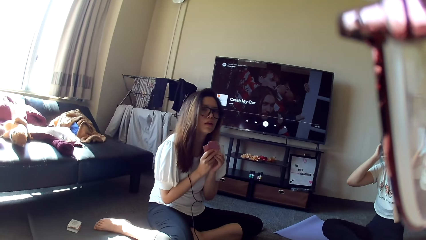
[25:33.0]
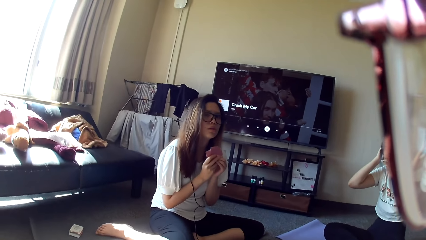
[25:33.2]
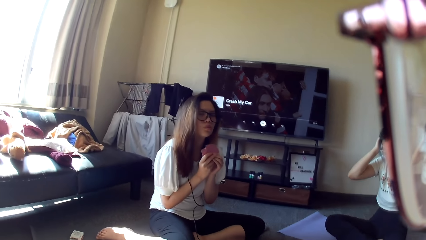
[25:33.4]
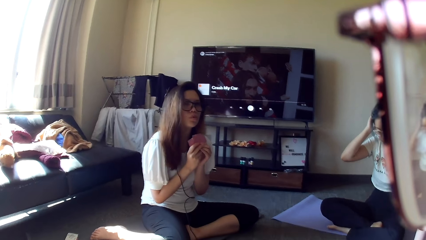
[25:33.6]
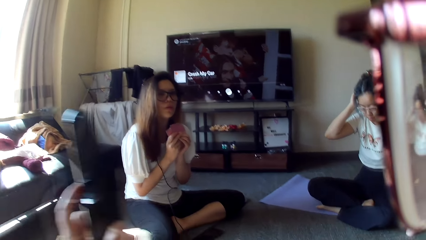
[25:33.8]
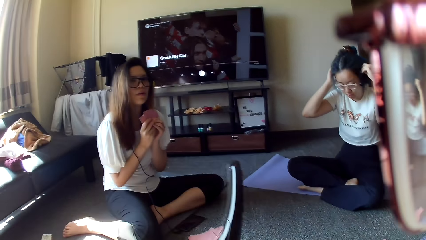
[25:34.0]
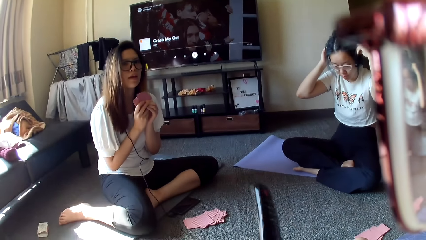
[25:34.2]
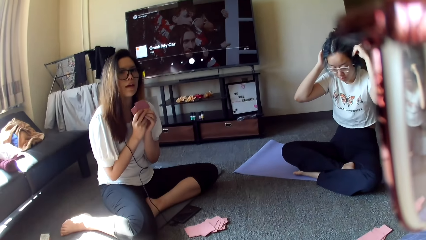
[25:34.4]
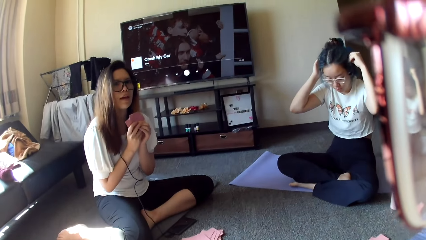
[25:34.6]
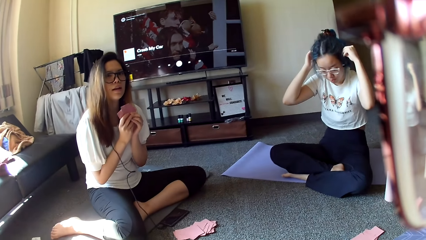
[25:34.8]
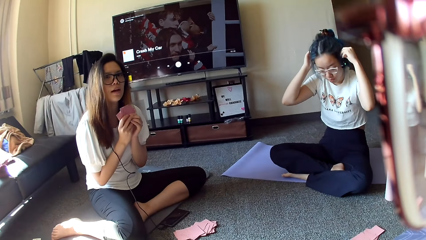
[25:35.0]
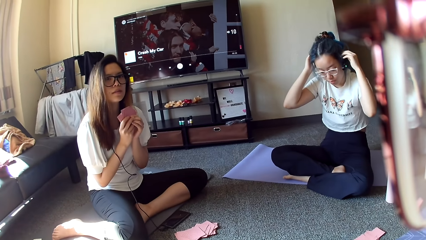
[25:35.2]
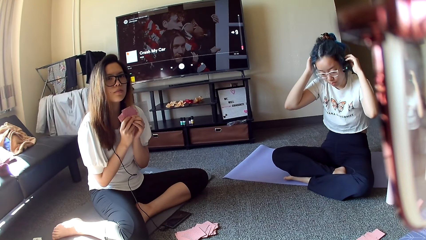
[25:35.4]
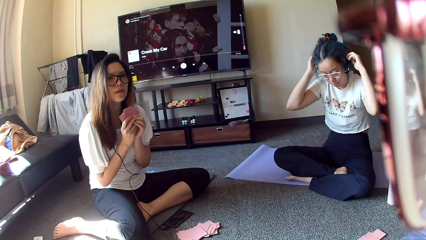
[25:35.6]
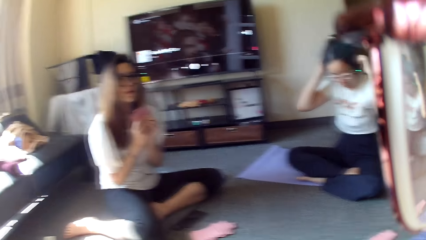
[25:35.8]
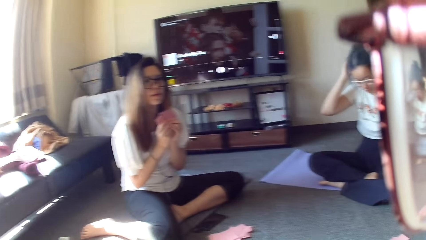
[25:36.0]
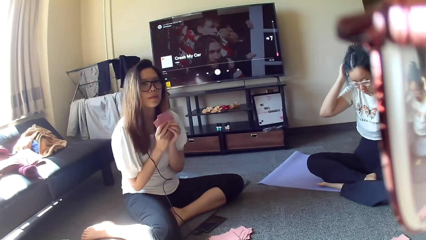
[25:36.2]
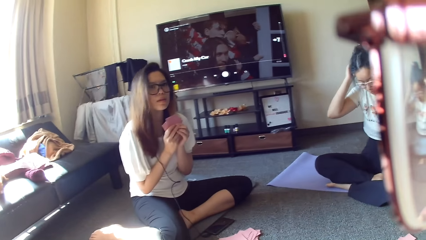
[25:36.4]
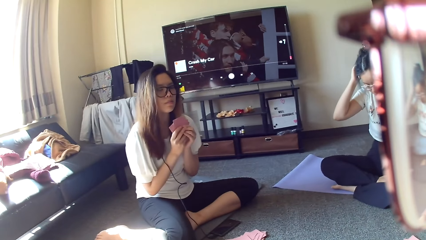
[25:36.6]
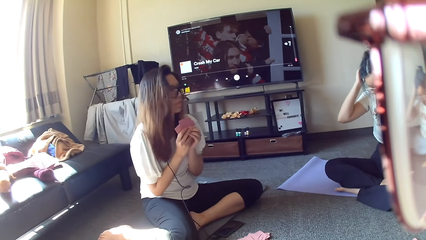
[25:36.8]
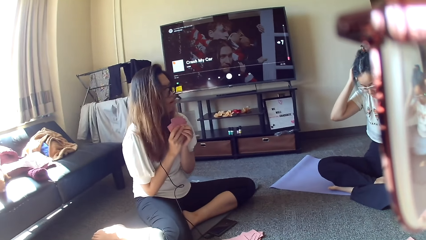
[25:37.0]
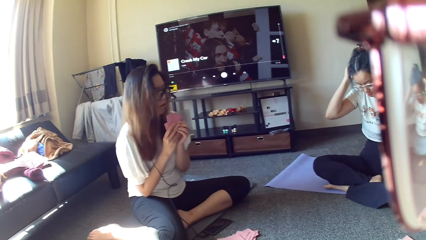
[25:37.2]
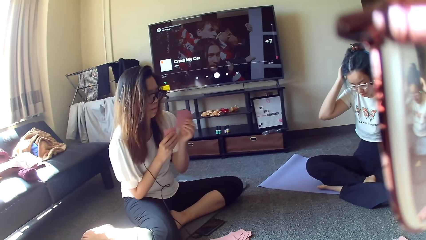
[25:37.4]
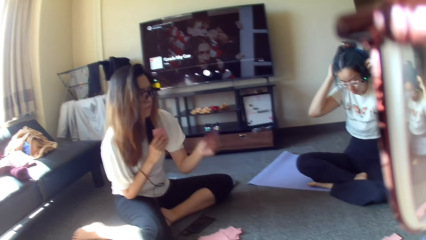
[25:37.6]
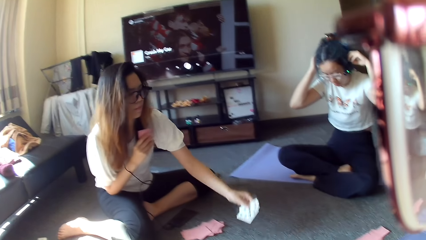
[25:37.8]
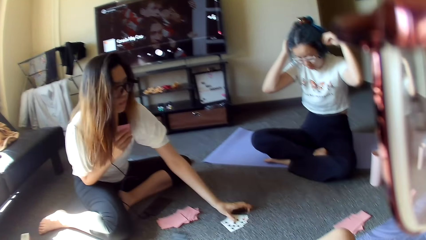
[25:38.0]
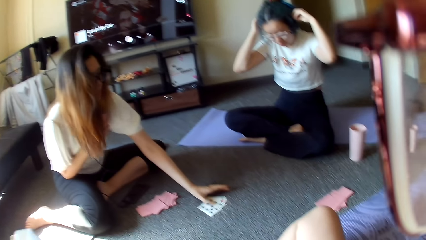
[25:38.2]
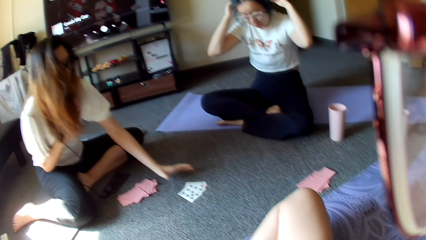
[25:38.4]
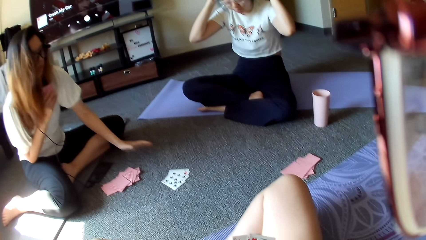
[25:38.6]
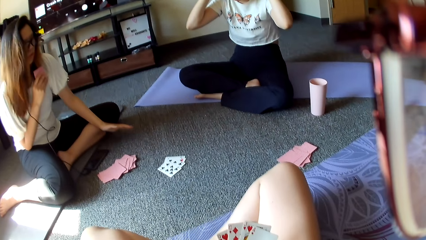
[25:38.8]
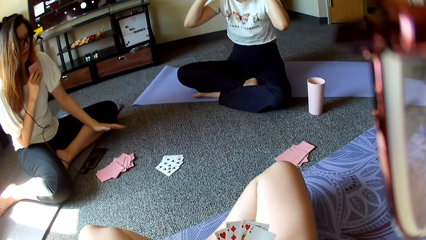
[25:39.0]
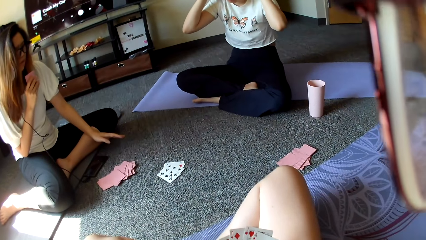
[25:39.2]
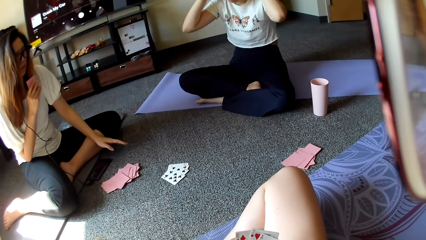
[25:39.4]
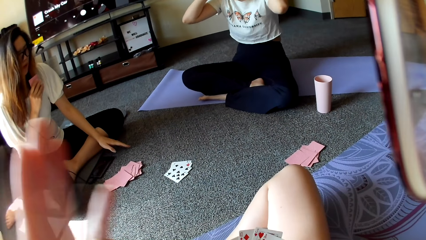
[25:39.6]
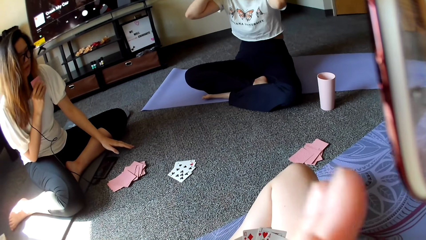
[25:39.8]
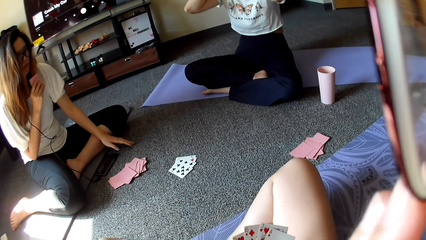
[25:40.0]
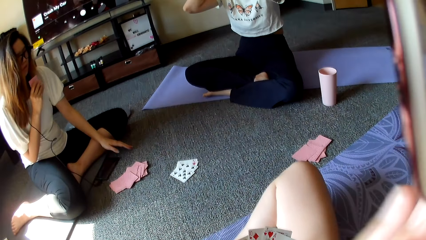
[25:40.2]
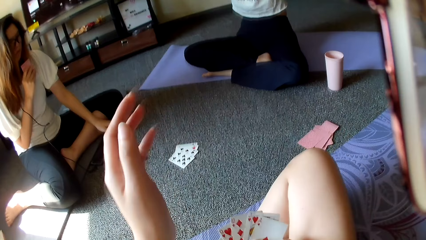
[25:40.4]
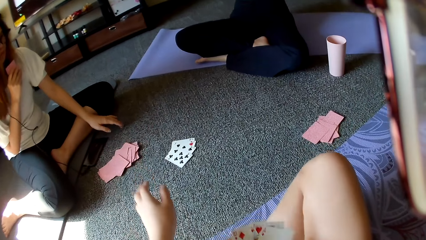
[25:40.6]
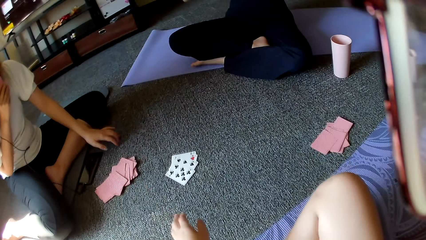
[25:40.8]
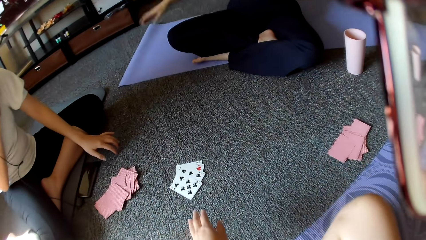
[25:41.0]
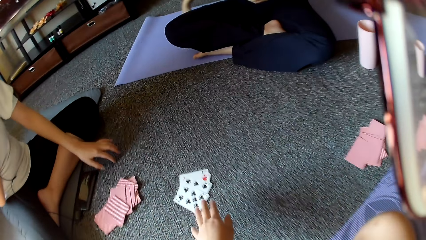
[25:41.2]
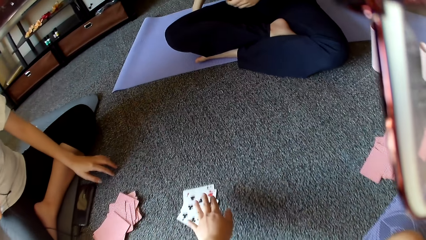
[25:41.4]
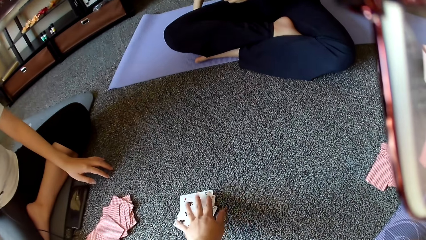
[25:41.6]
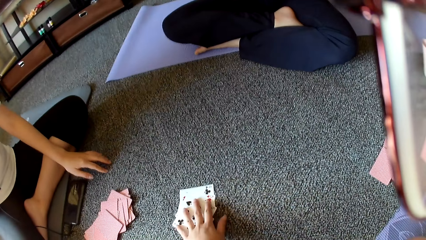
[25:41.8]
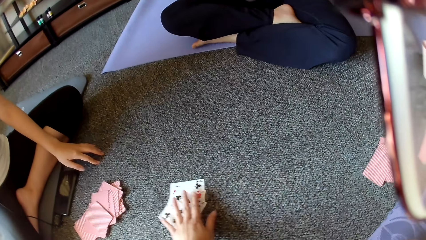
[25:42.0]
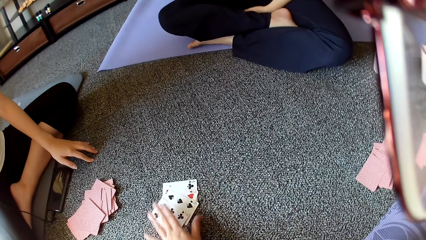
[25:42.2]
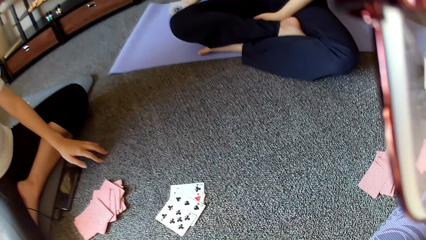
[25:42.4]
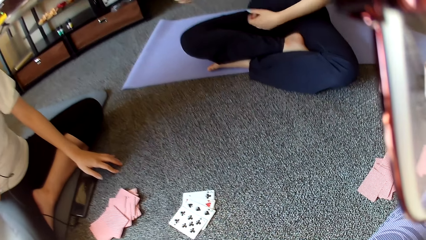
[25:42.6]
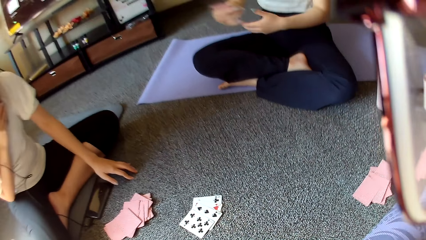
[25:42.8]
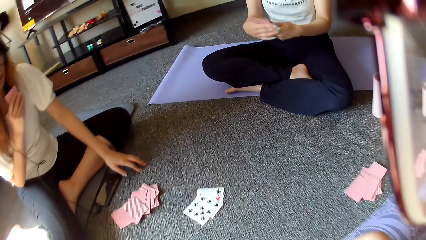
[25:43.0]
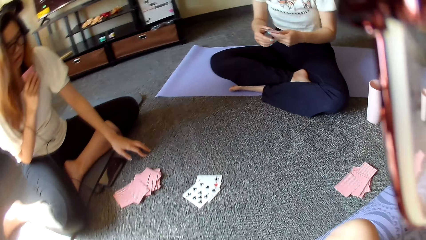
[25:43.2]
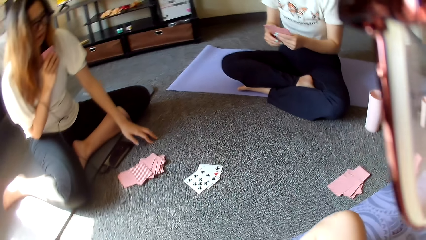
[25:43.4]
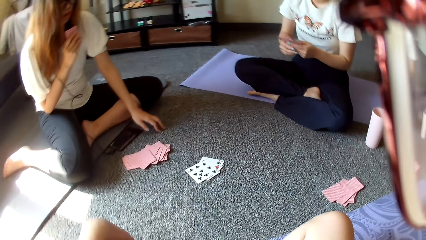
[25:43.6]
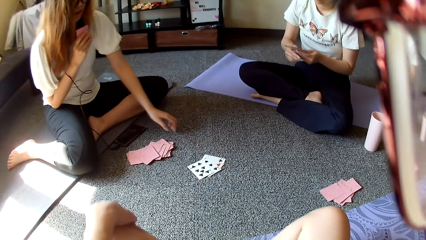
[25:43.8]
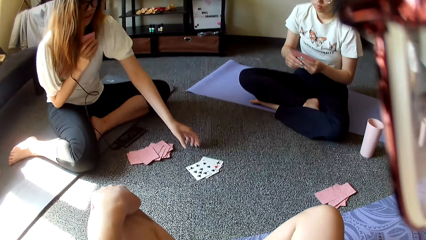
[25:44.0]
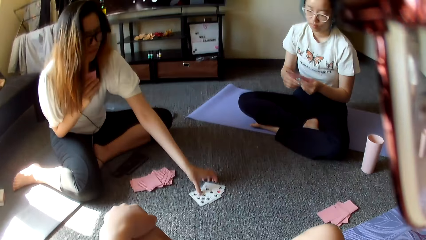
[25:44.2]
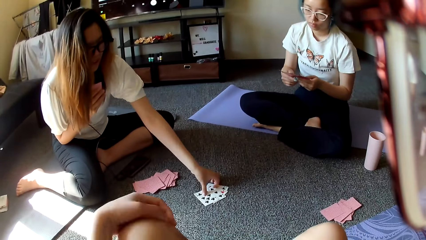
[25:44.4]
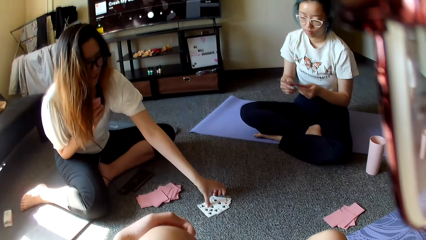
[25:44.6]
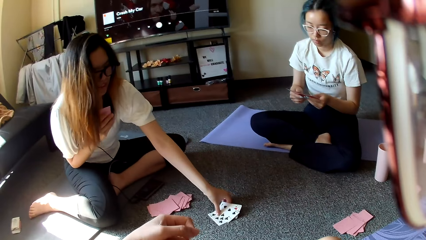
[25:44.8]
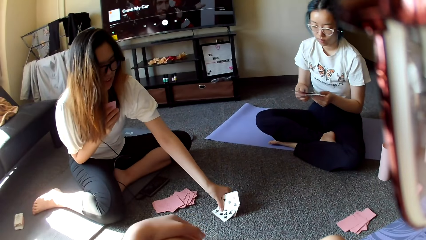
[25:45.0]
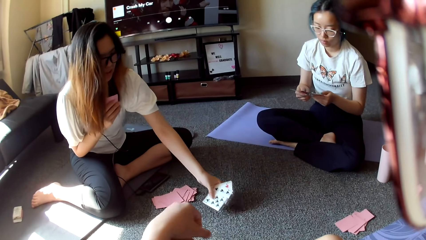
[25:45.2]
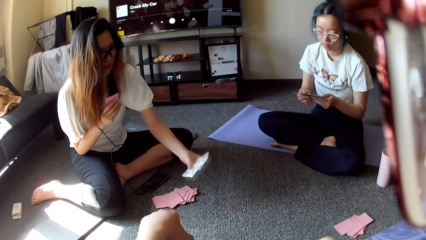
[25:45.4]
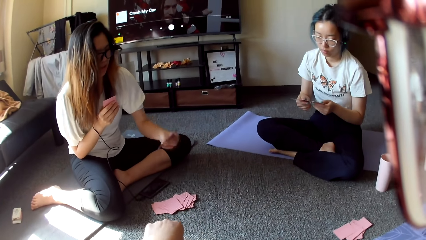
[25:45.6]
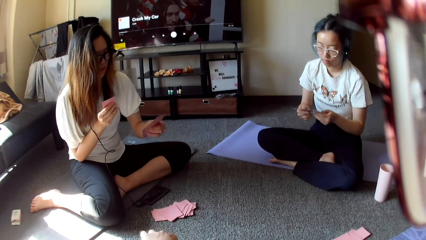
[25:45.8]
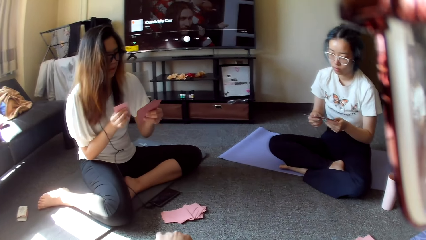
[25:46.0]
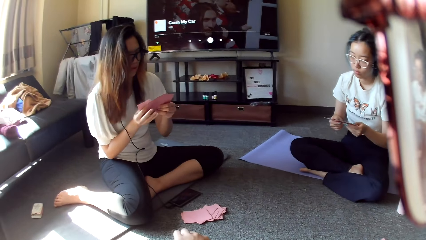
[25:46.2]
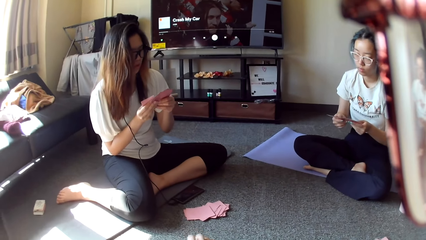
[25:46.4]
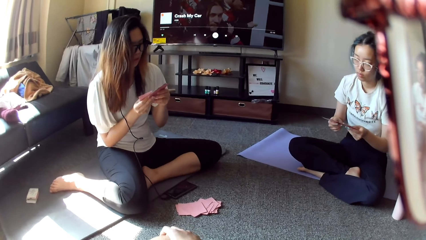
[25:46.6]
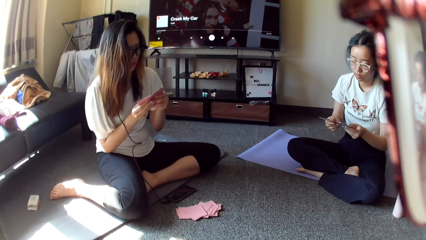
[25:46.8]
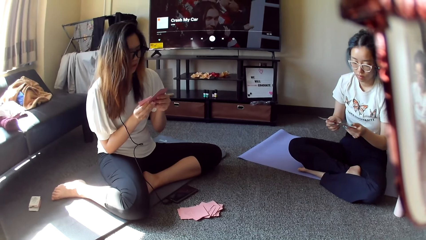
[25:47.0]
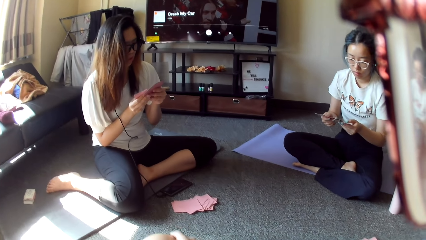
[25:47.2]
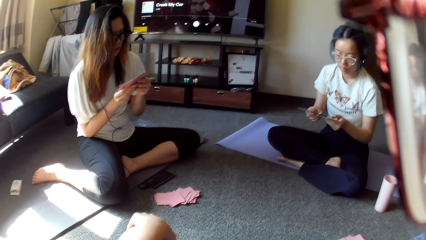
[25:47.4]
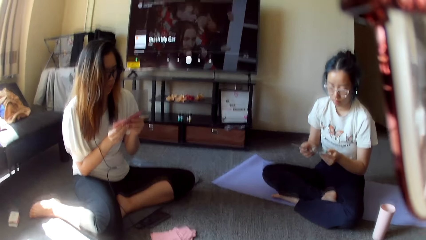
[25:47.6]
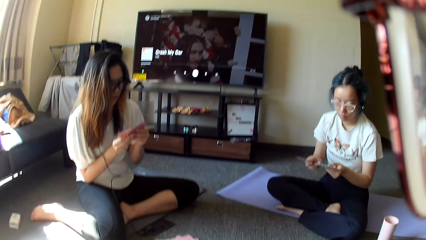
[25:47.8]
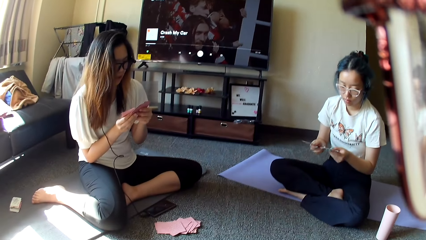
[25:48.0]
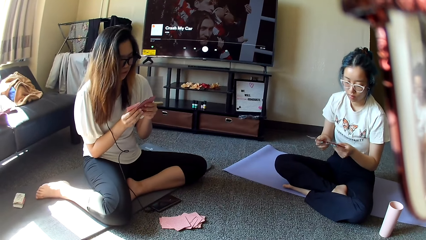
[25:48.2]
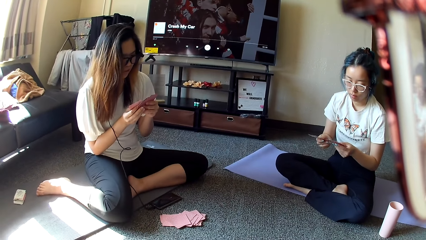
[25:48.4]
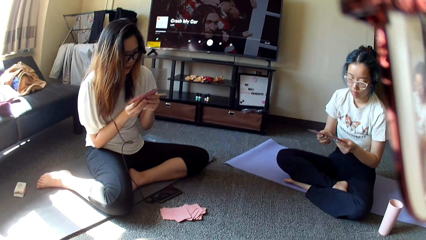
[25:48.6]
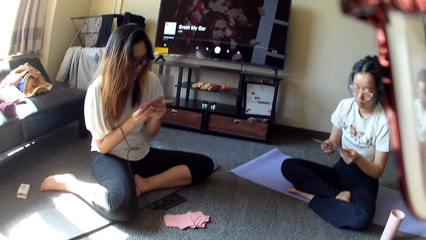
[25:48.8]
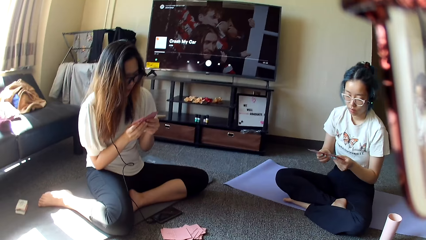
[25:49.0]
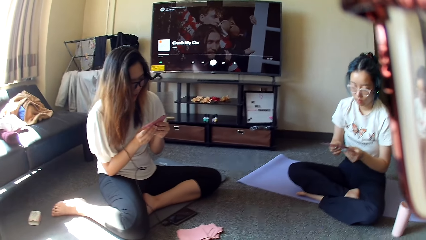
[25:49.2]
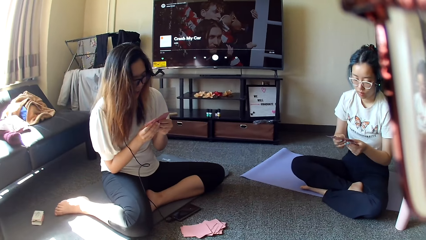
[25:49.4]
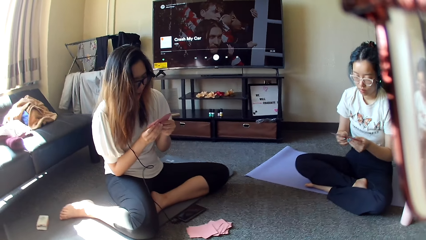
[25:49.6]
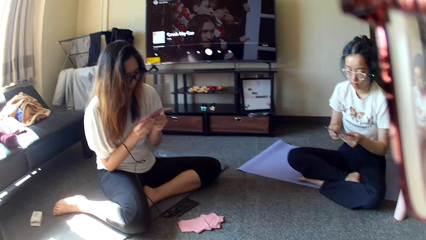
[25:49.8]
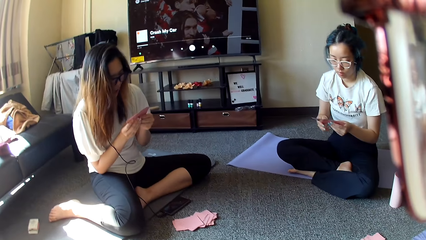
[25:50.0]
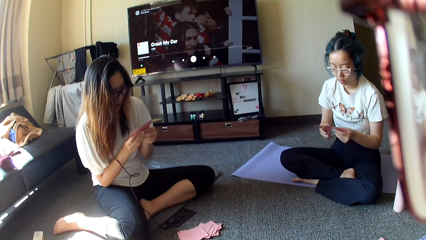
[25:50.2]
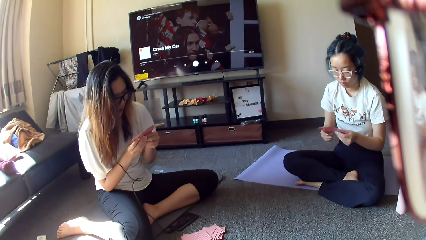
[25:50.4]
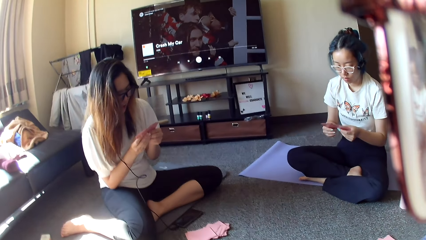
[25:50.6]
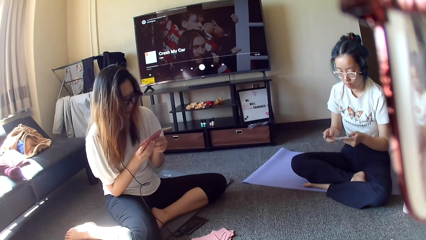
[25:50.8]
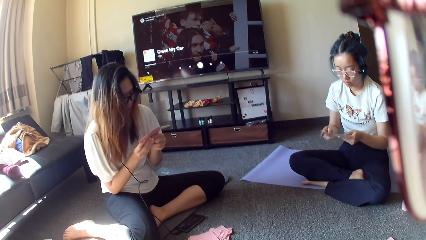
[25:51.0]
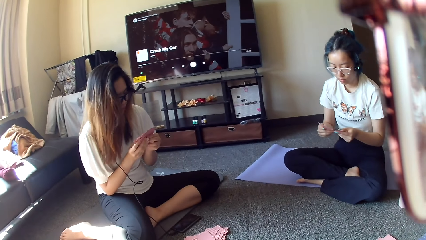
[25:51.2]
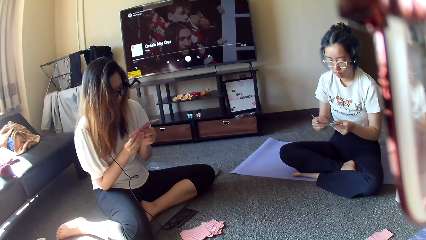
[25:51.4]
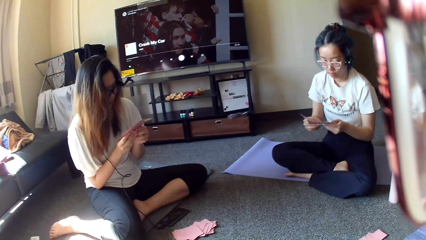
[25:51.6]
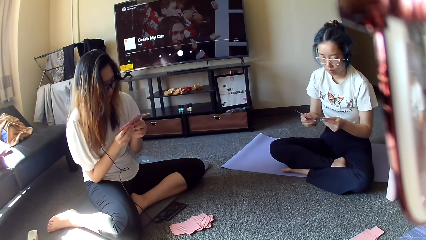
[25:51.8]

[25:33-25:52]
A person puts the card down. The camera wearer touches the cards. The person picks up the cards.
